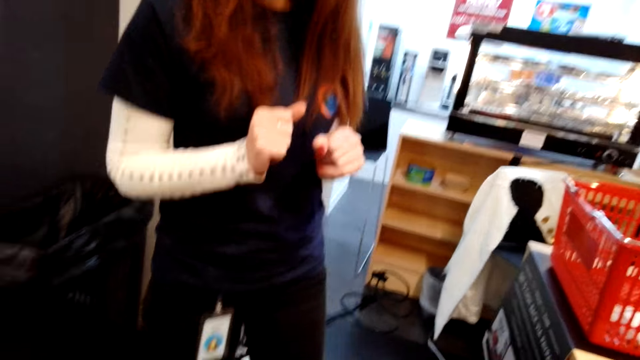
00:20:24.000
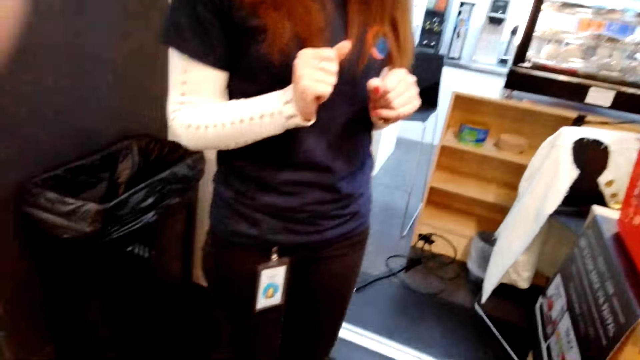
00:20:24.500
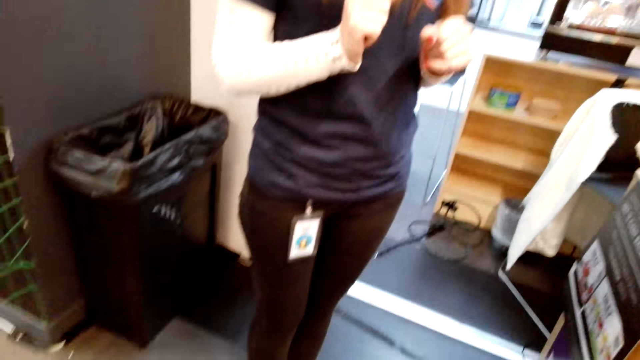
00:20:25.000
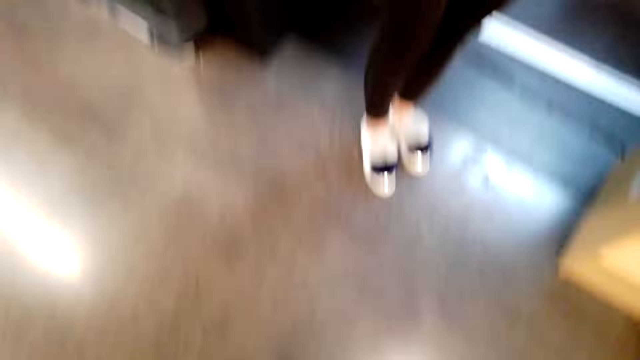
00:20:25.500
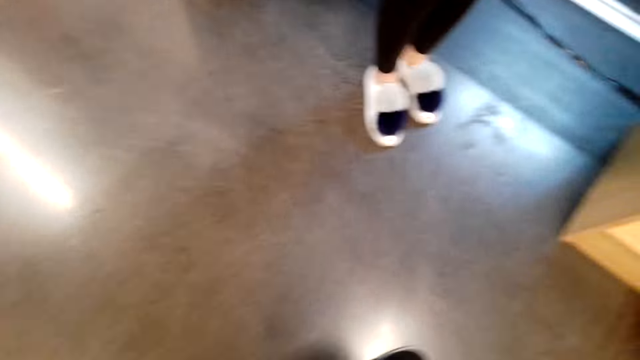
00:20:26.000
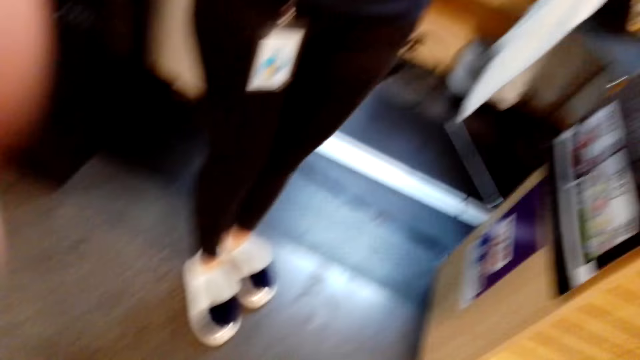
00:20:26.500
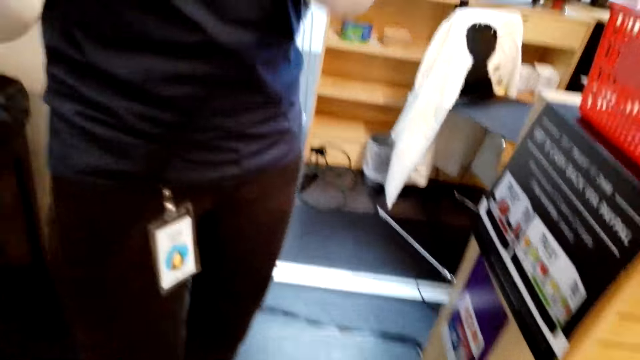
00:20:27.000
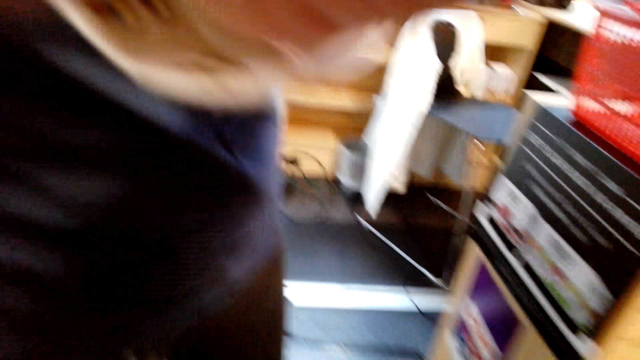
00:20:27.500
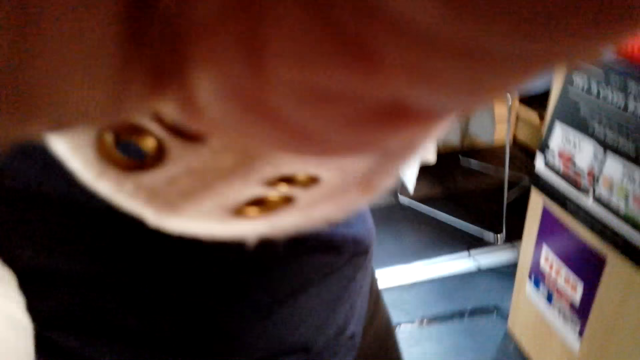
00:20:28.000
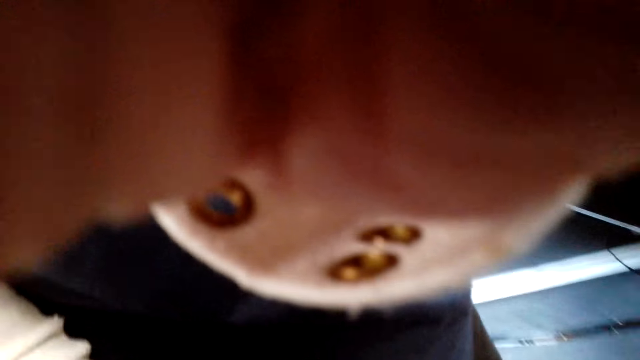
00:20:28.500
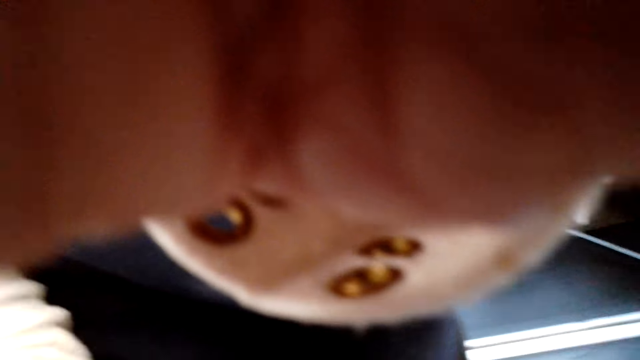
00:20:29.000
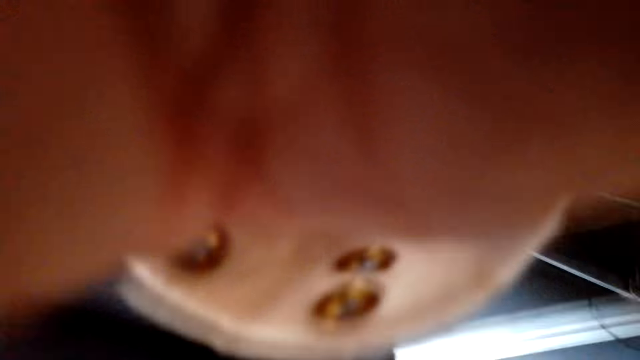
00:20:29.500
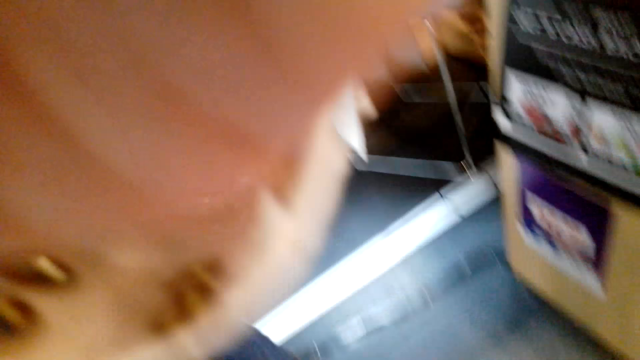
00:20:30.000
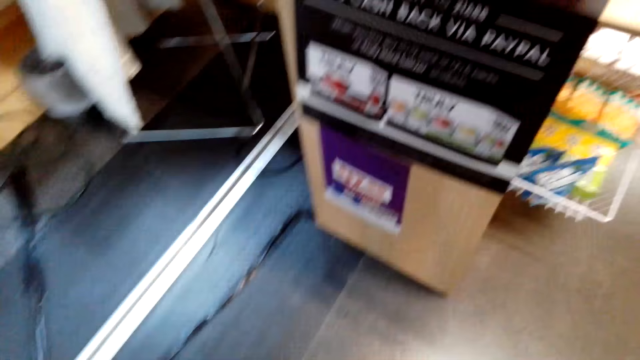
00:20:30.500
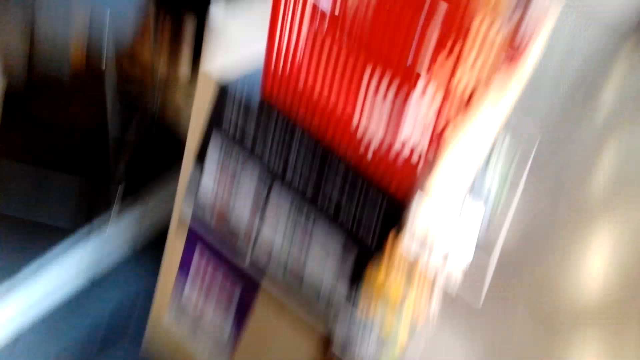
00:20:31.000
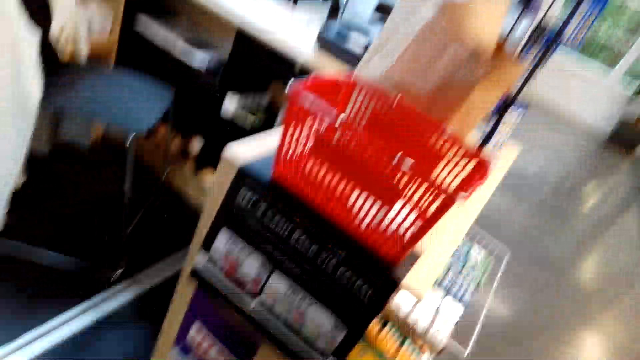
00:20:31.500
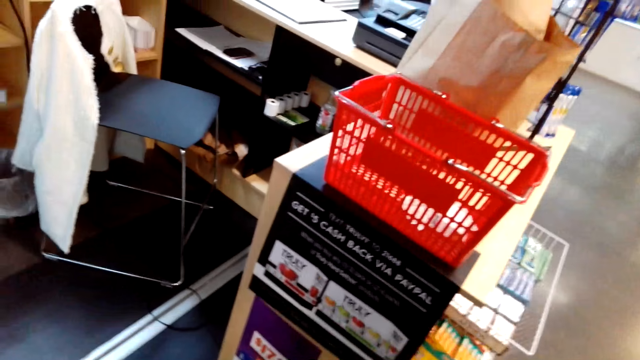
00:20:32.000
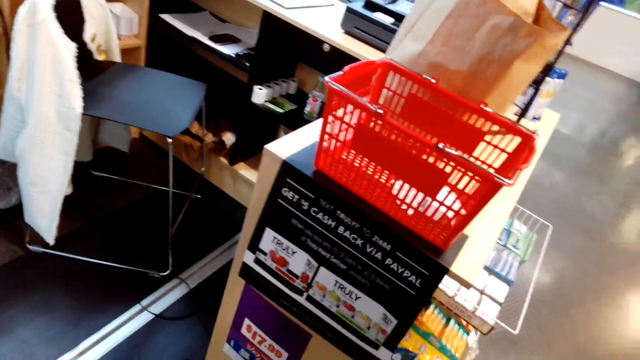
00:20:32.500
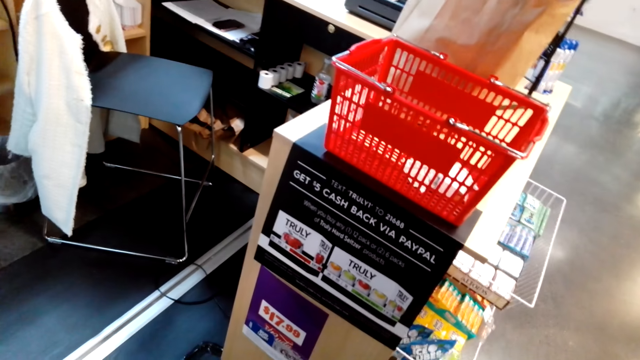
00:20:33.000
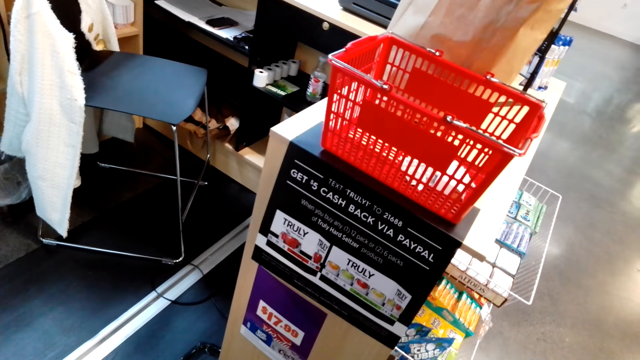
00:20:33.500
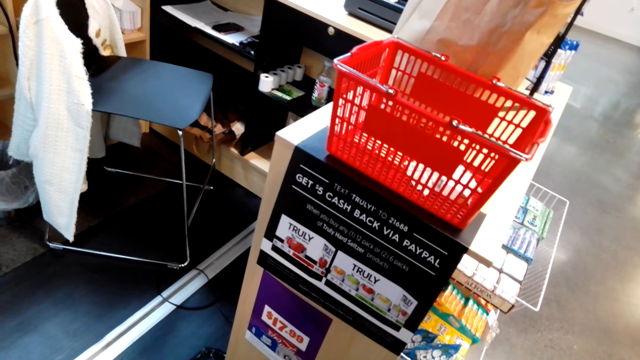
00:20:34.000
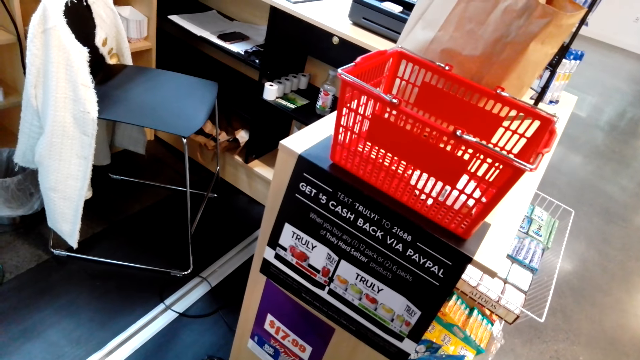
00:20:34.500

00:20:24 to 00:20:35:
A woman holds the camera. The woman removes the camera from the camera wearer.
